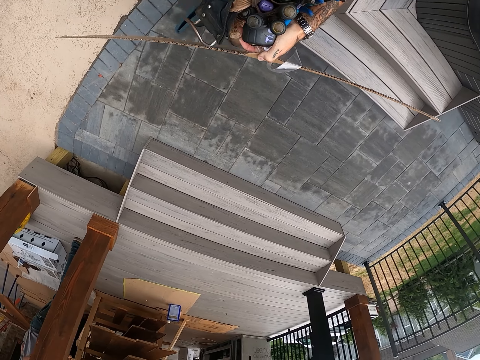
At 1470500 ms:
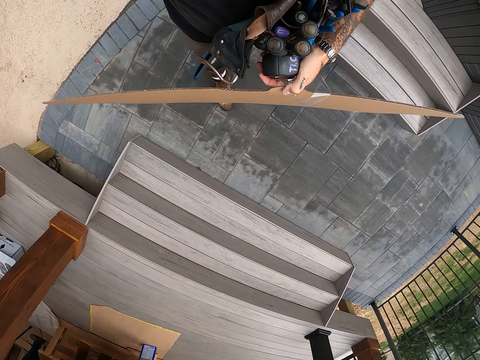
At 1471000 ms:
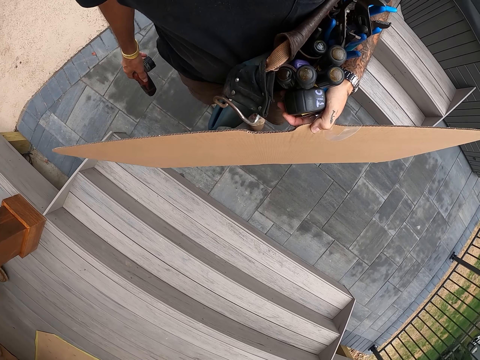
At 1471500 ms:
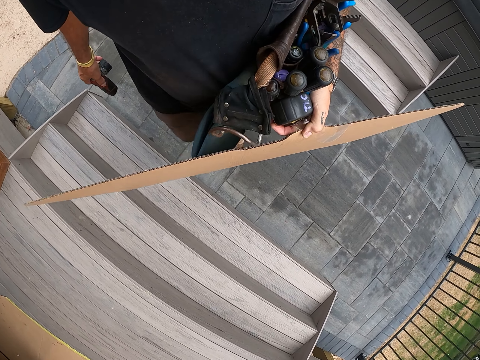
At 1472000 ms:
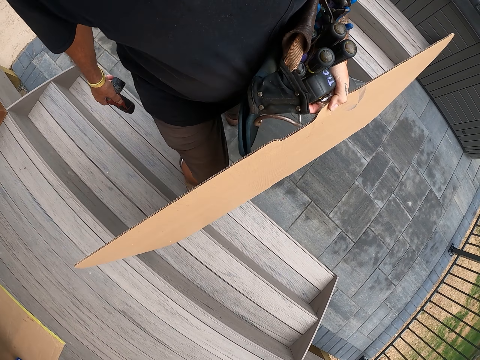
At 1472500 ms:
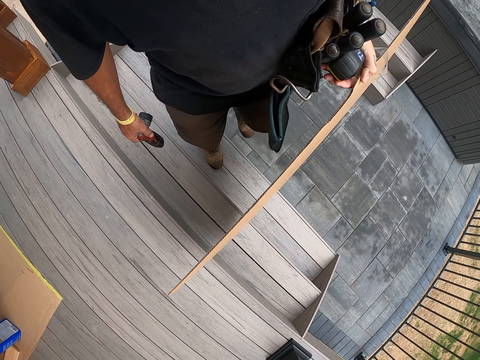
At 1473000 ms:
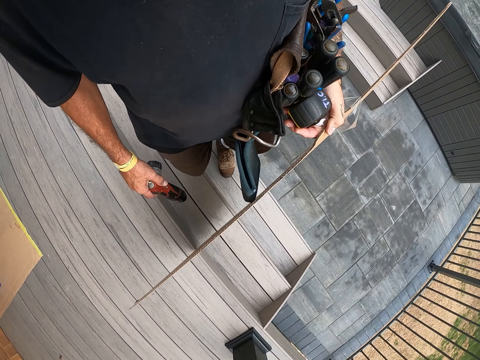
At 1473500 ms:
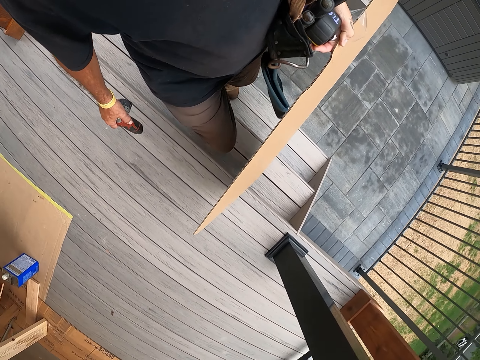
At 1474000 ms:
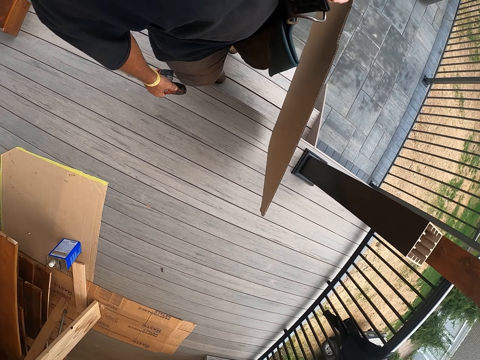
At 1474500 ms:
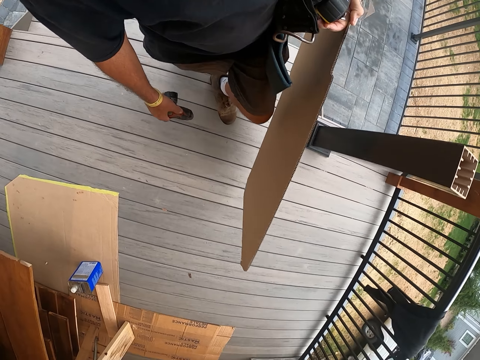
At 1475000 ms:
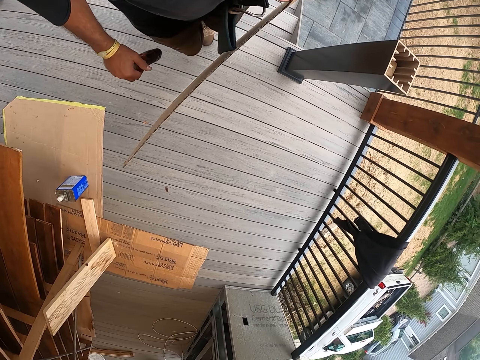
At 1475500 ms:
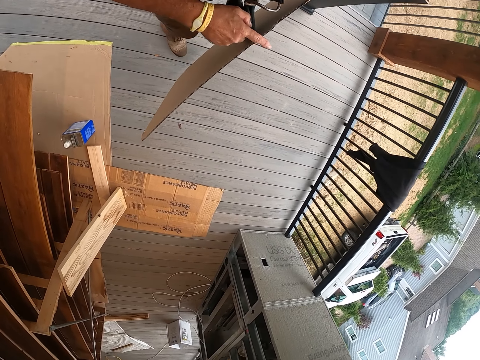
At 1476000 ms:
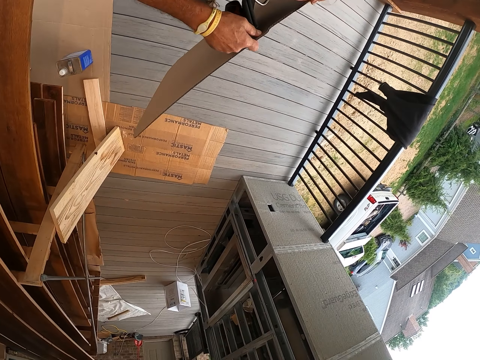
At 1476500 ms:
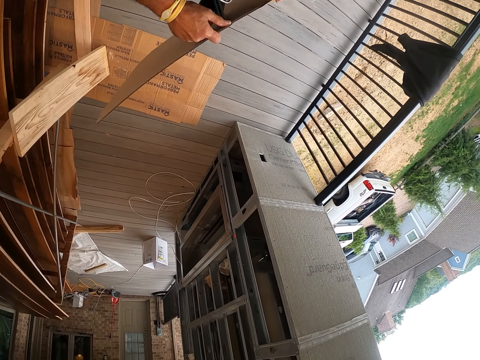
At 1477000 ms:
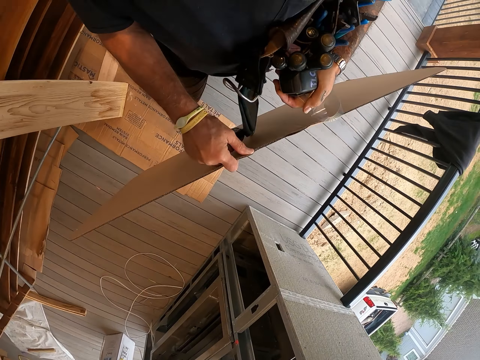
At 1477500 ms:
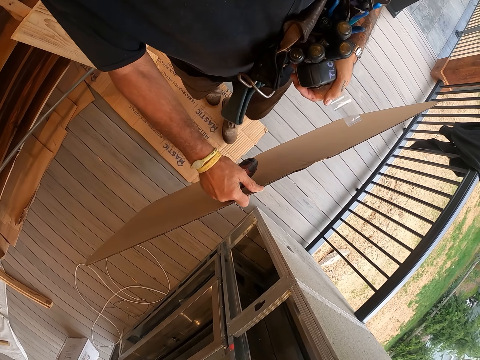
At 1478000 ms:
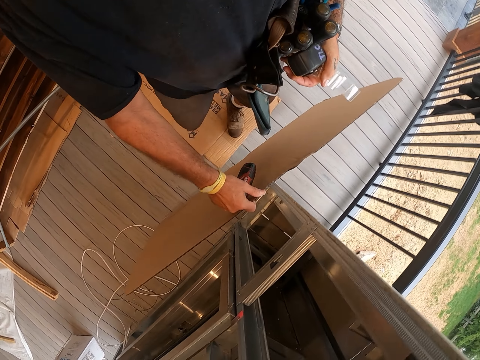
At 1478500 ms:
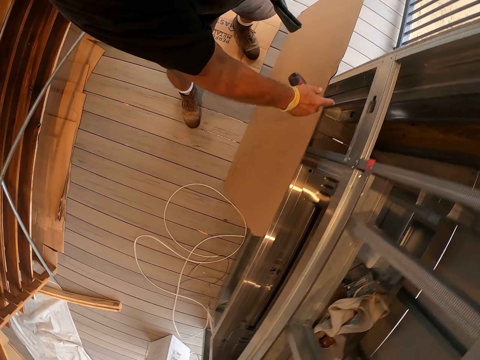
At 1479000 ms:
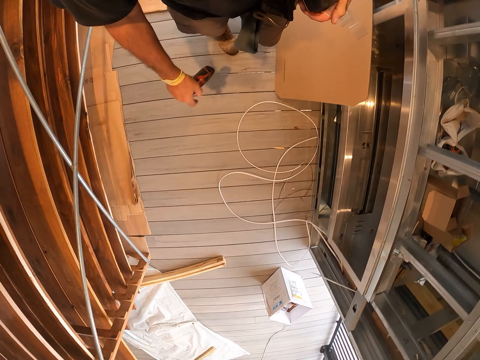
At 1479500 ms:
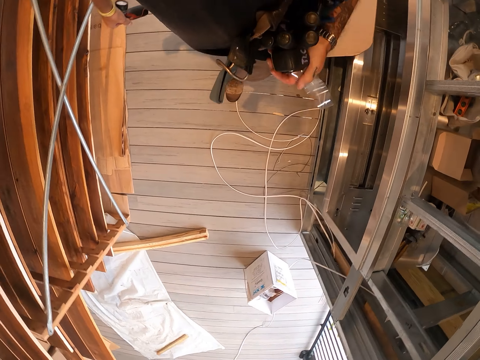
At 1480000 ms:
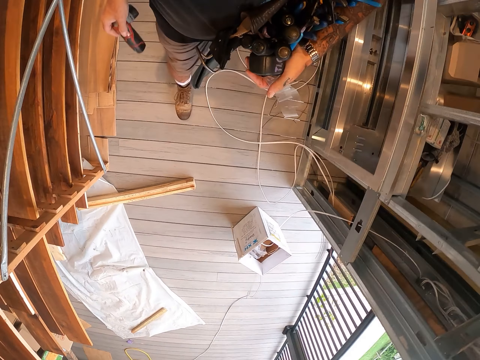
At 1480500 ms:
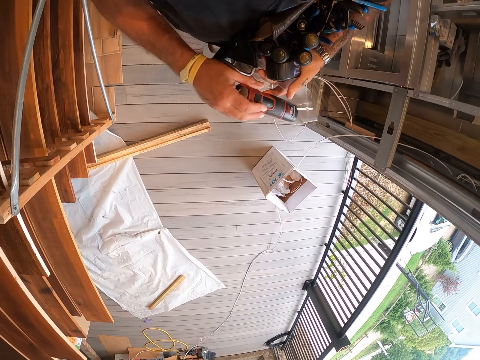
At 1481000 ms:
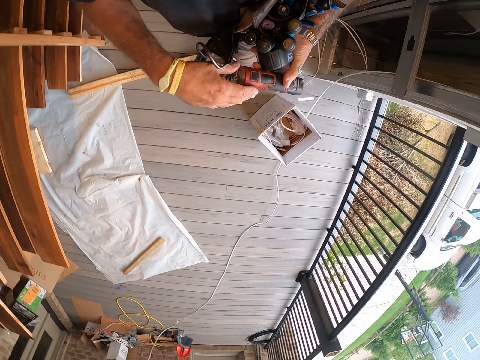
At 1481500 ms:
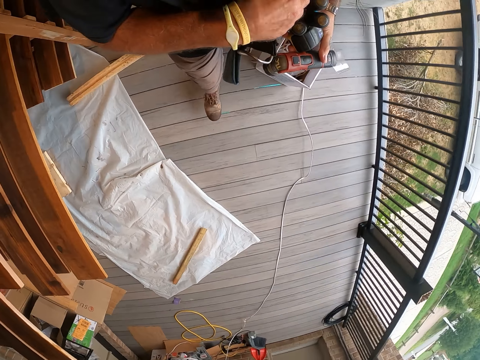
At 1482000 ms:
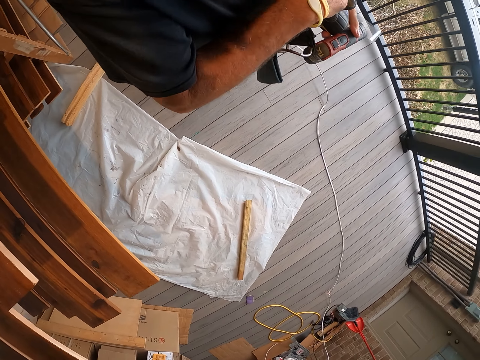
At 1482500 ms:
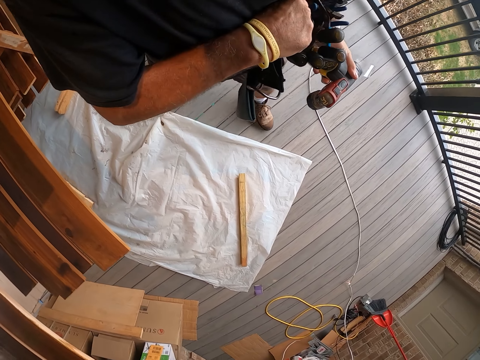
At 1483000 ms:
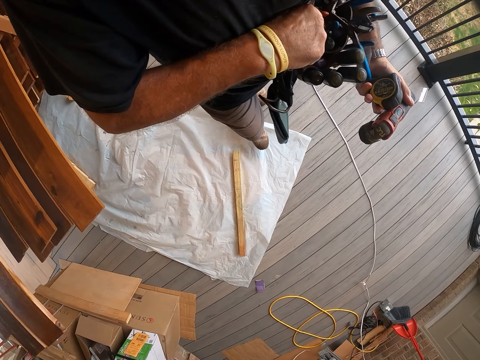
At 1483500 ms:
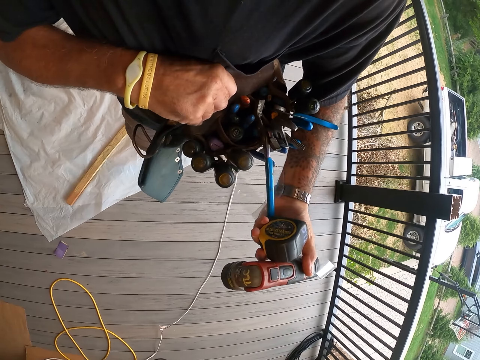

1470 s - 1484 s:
The camera wearer walks into a house. They lean the cardboard on the steel pillar wall. They walk around the workshop.

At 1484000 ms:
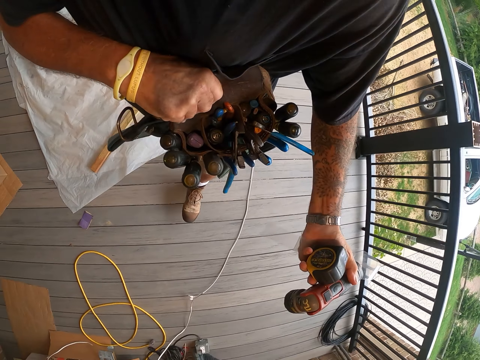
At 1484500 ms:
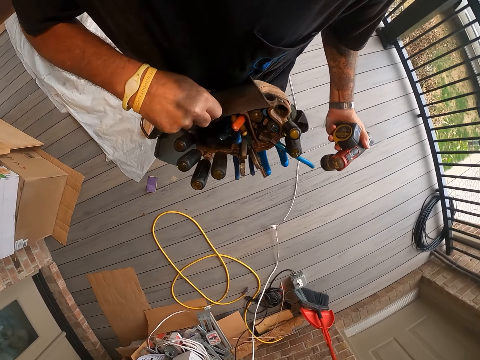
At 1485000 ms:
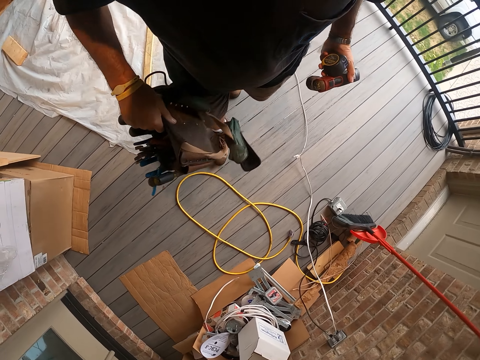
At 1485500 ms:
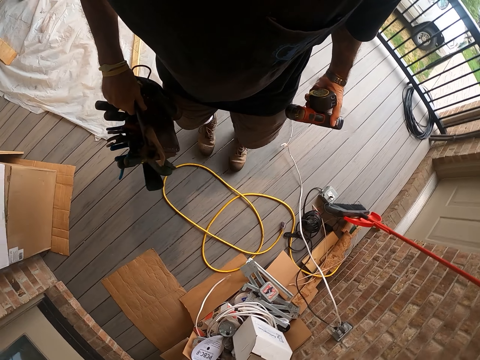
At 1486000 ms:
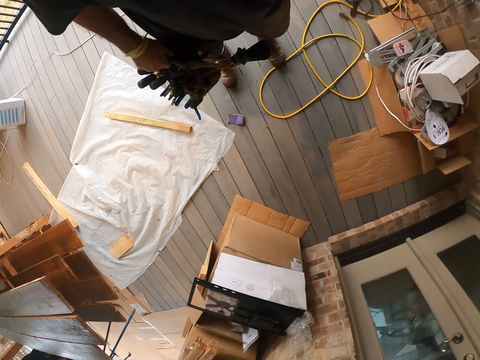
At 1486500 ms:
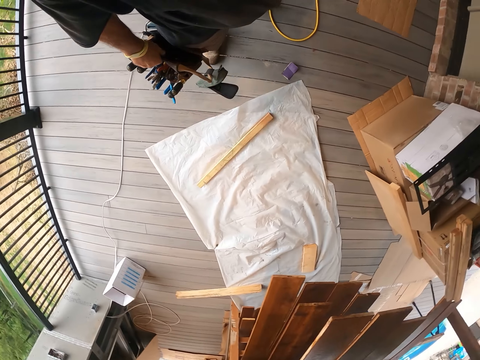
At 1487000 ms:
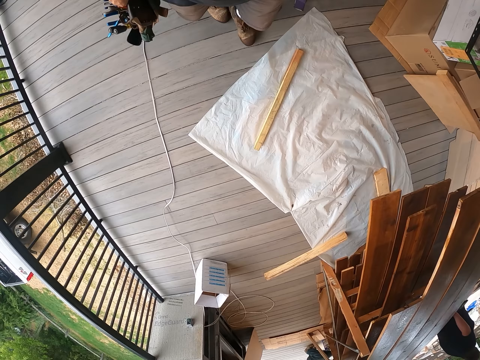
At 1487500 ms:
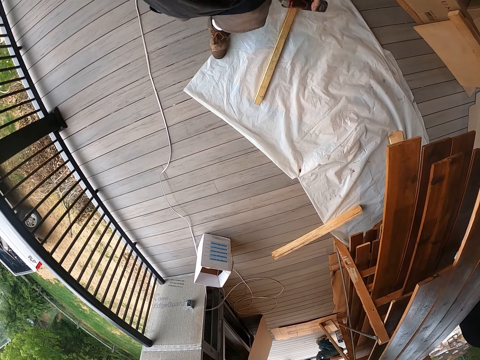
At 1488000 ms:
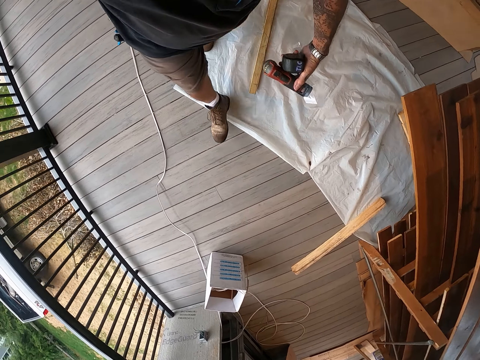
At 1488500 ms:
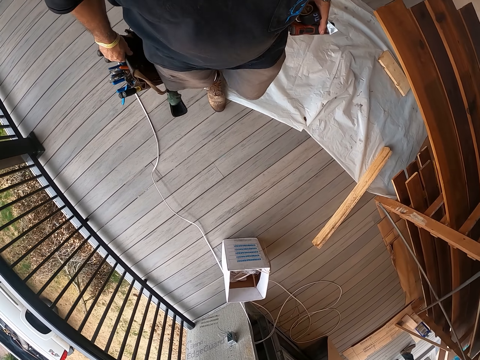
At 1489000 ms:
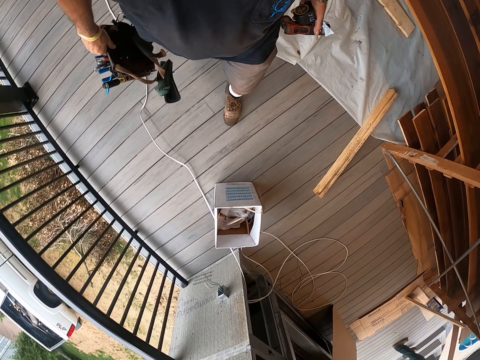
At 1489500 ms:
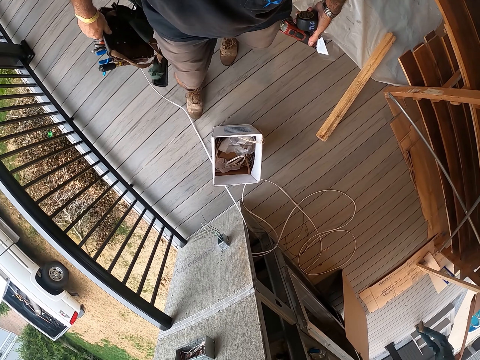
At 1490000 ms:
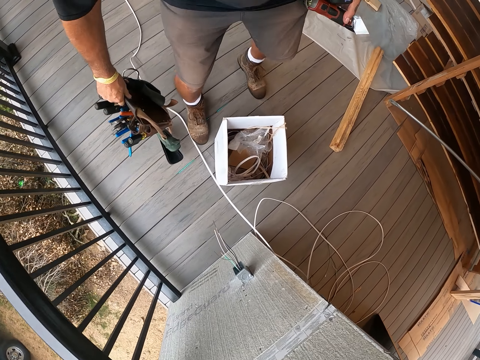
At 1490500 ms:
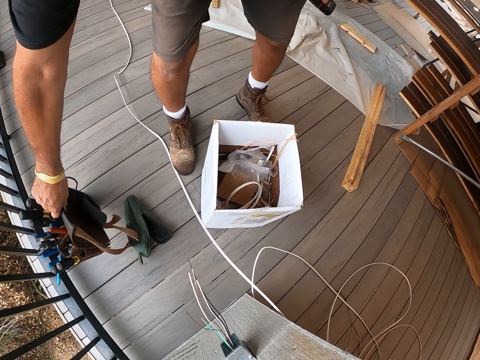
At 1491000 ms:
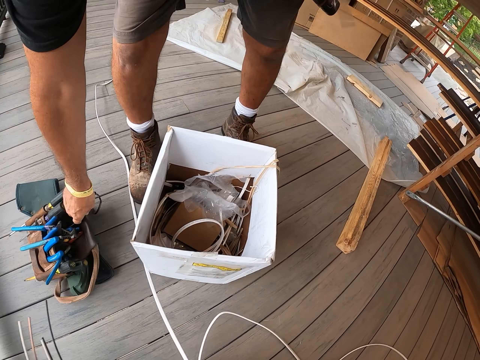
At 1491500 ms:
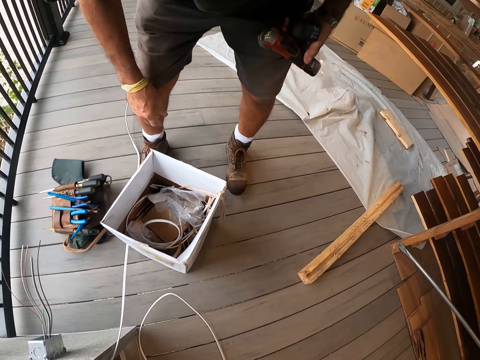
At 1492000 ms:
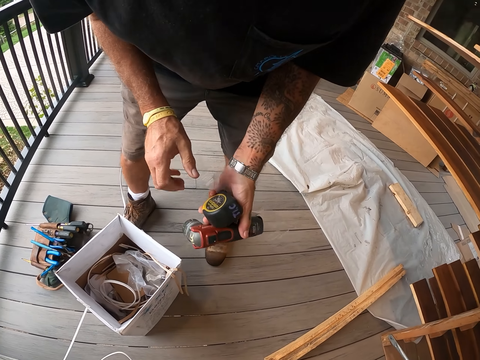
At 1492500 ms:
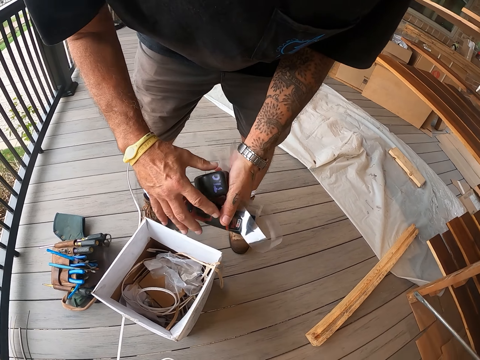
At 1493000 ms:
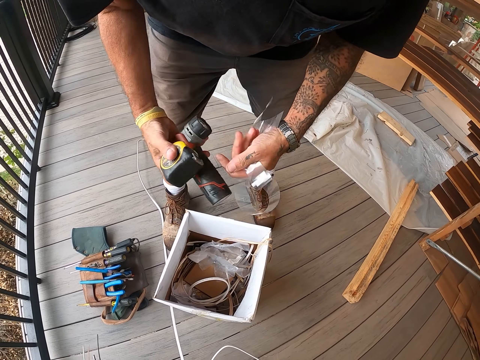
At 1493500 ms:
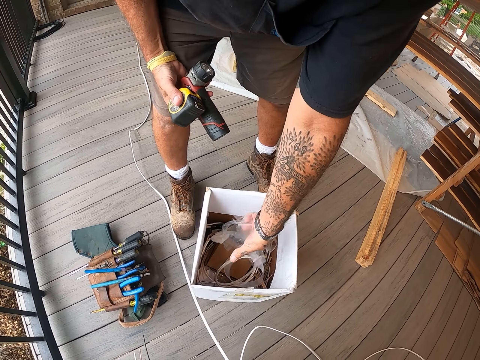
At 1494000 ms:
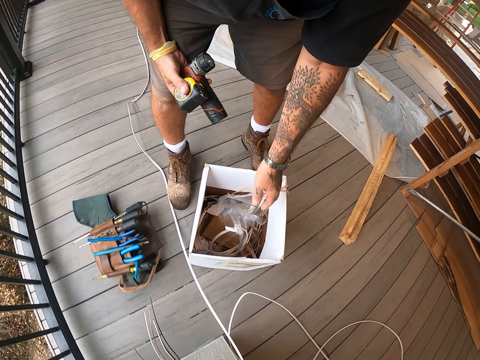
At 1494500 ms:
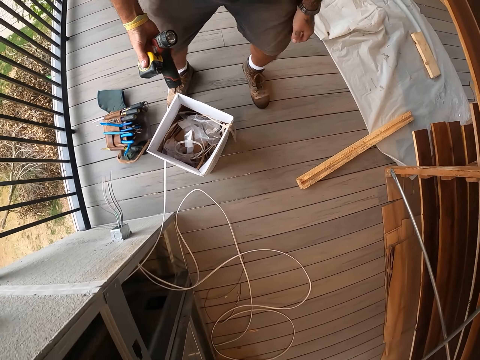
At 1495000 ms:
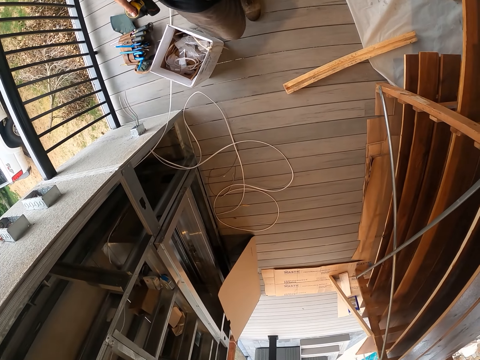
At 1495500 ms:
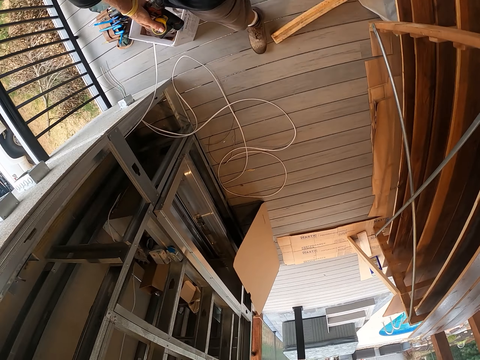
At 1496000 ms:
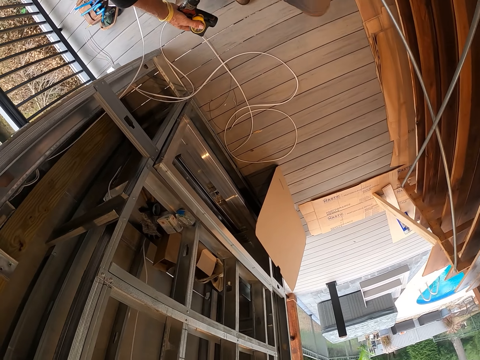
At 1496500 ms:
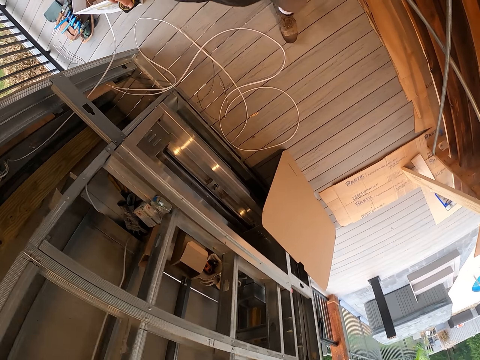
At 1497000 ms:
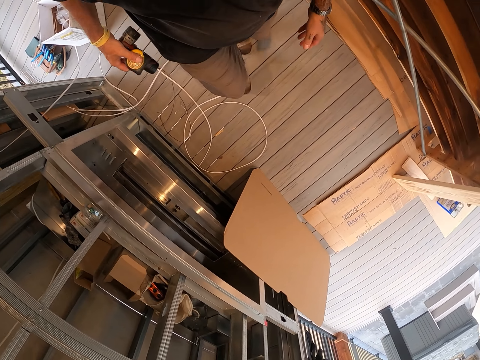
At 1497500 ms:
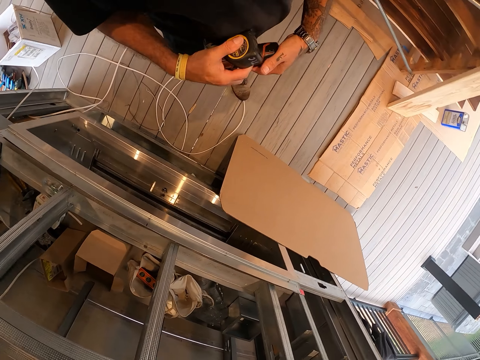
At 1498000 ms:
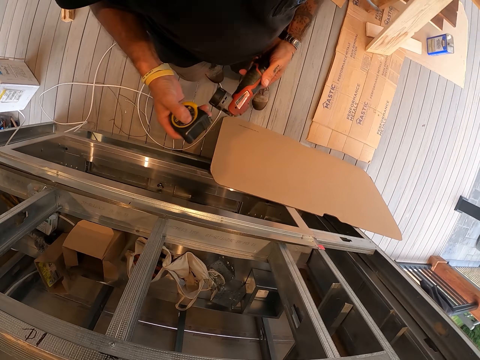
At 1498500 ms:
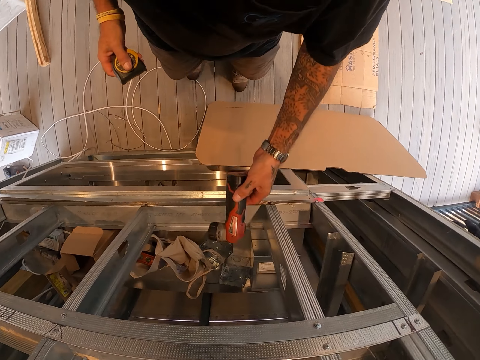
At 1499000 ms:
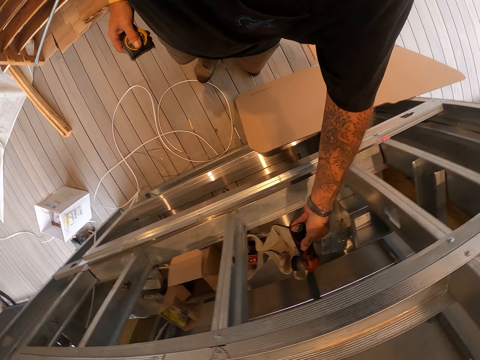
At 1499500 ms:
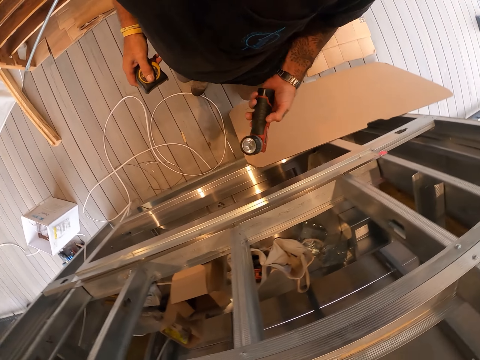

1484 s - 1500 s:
The camera wearer looks around the floor. They walk around the workshop. They drop the tool storage bag or tools rack. They put the sellotape or nylon inside the box. They walk around the workshop. They put the torch on a shelf.
